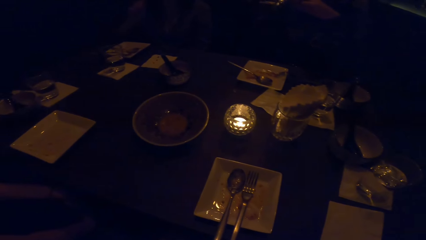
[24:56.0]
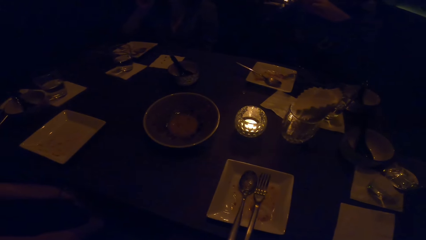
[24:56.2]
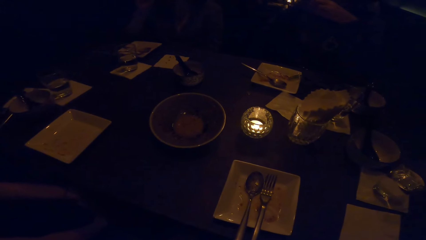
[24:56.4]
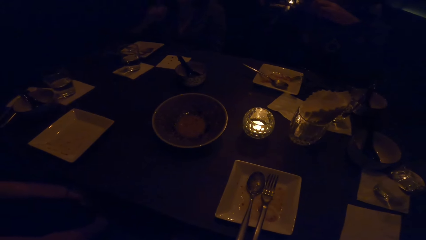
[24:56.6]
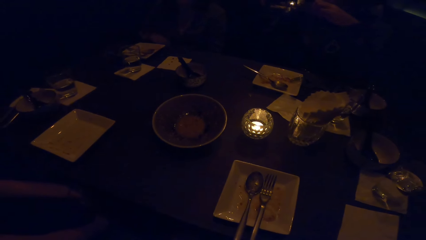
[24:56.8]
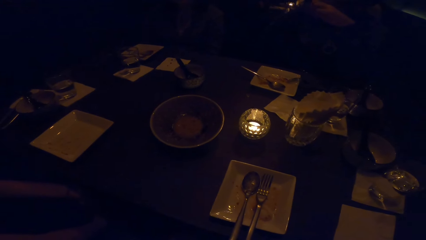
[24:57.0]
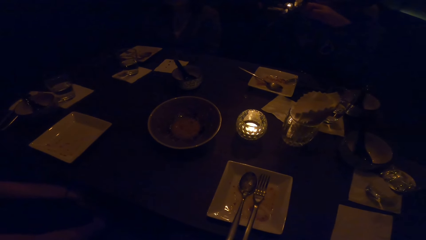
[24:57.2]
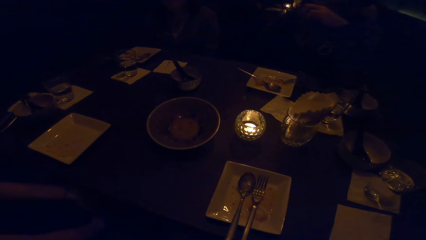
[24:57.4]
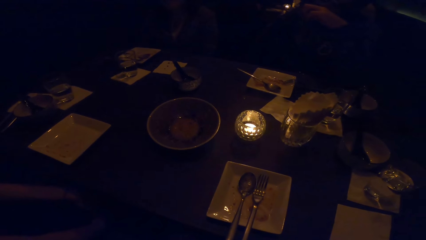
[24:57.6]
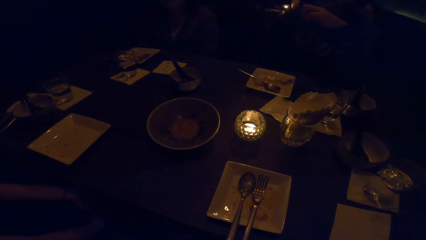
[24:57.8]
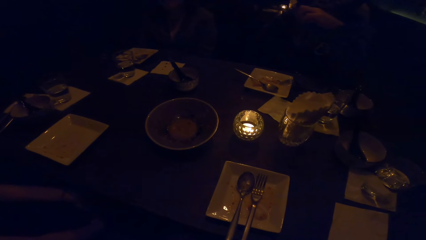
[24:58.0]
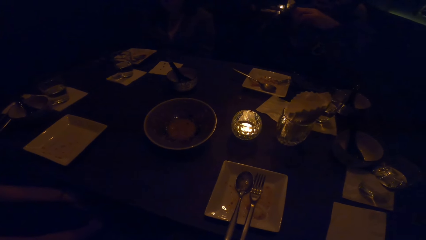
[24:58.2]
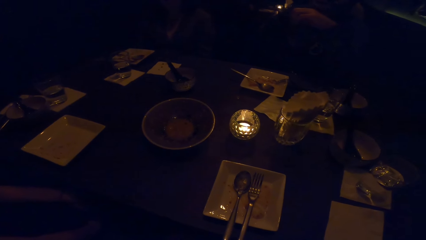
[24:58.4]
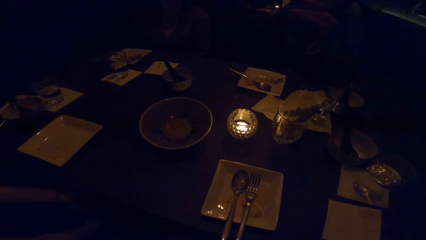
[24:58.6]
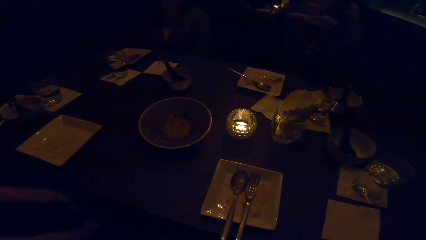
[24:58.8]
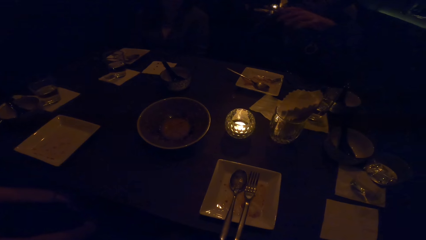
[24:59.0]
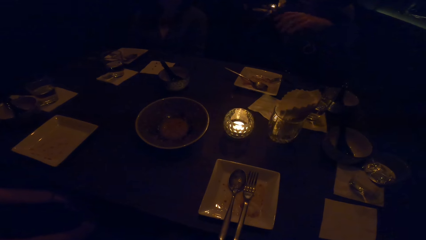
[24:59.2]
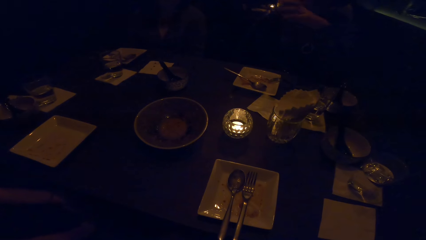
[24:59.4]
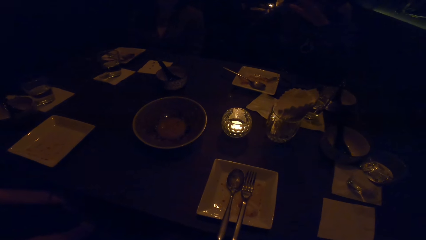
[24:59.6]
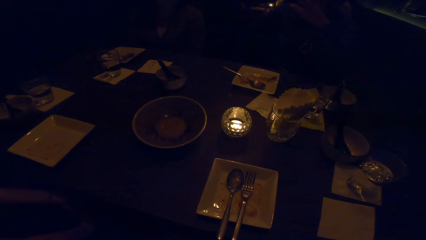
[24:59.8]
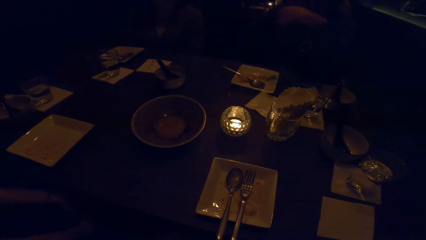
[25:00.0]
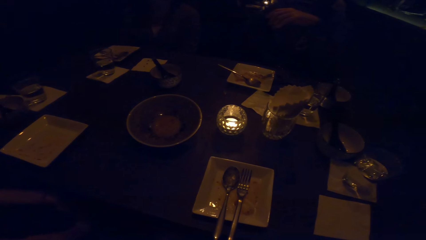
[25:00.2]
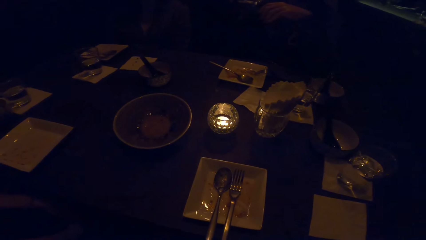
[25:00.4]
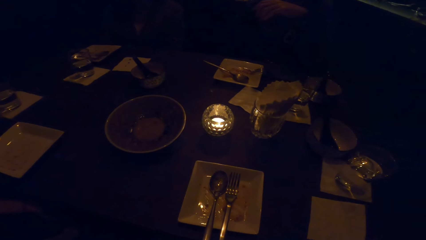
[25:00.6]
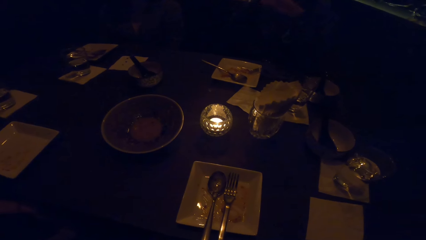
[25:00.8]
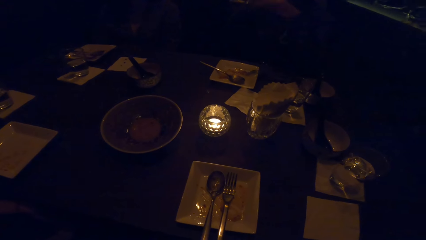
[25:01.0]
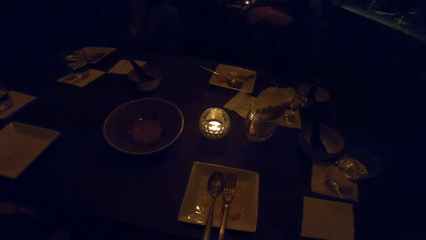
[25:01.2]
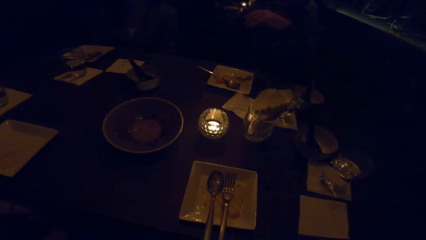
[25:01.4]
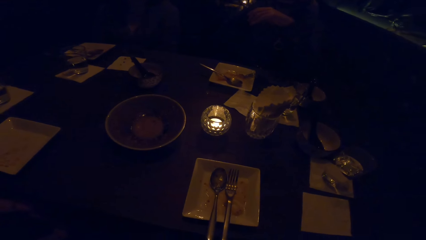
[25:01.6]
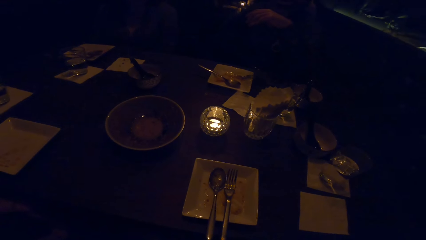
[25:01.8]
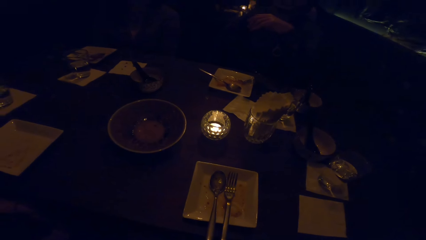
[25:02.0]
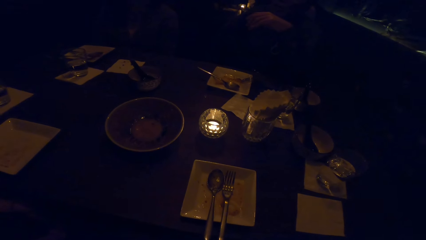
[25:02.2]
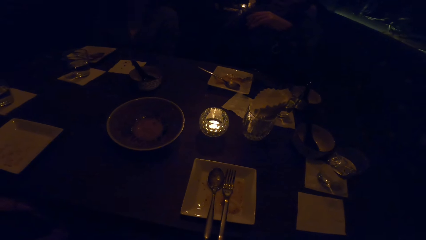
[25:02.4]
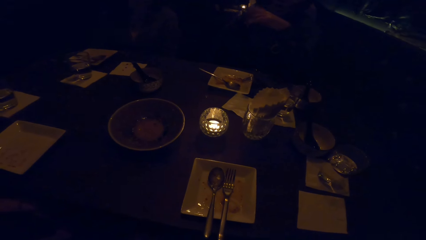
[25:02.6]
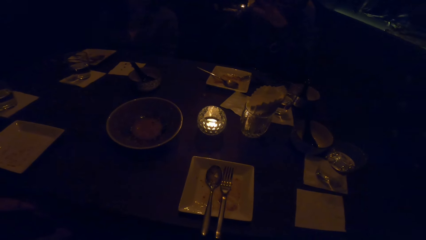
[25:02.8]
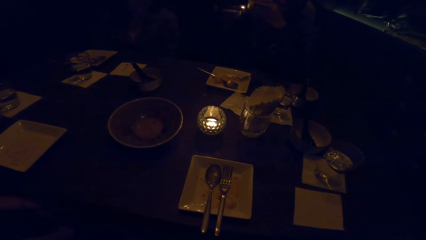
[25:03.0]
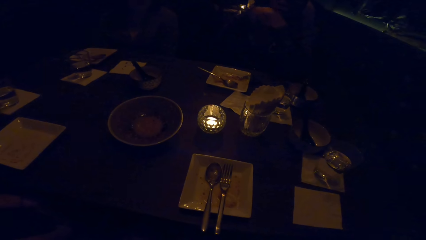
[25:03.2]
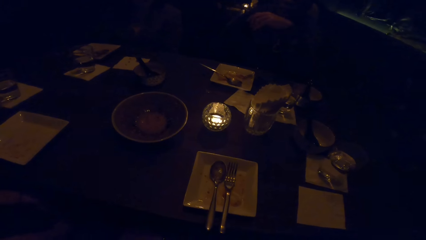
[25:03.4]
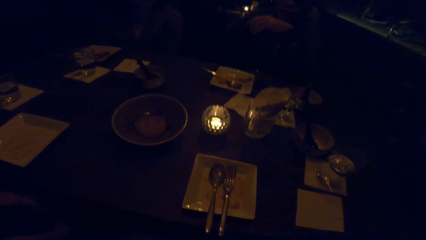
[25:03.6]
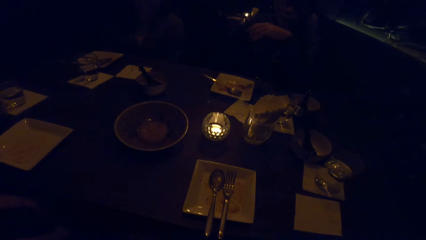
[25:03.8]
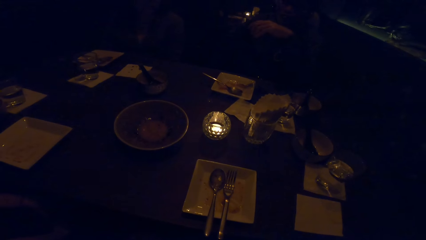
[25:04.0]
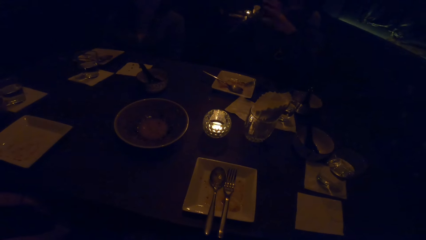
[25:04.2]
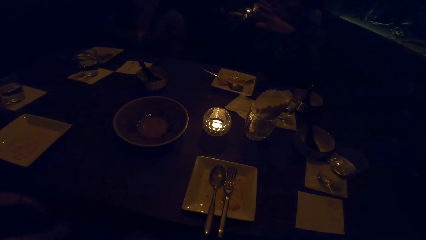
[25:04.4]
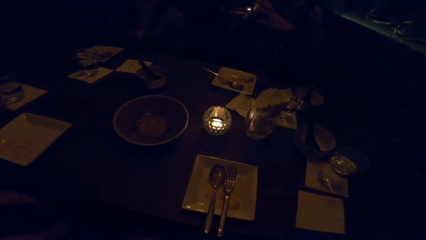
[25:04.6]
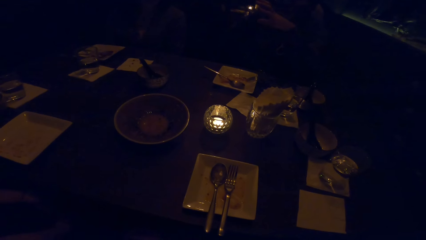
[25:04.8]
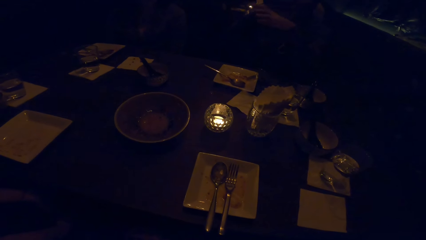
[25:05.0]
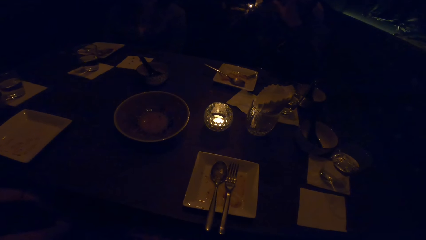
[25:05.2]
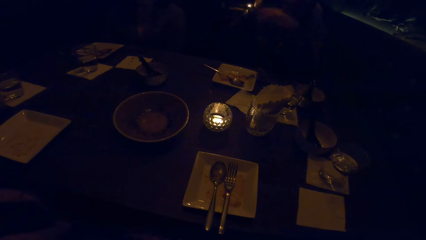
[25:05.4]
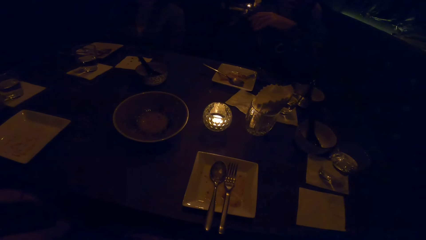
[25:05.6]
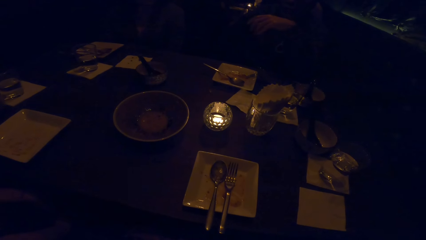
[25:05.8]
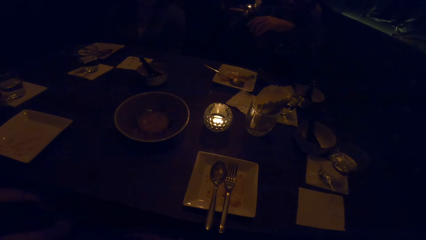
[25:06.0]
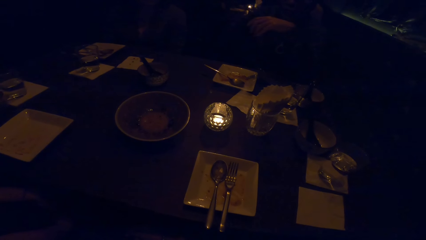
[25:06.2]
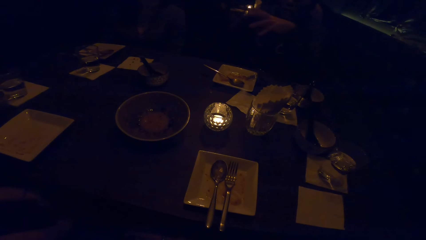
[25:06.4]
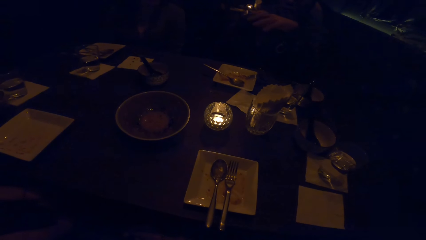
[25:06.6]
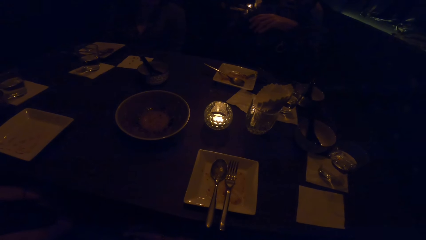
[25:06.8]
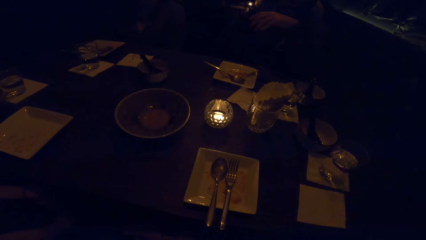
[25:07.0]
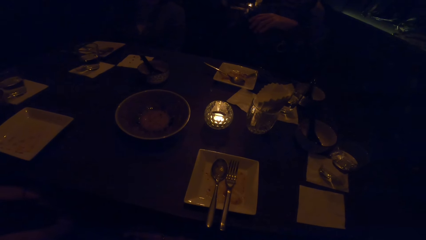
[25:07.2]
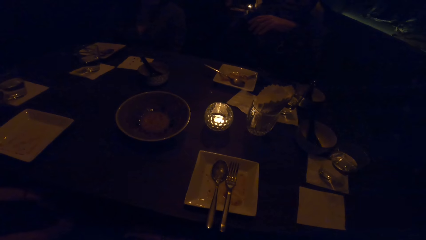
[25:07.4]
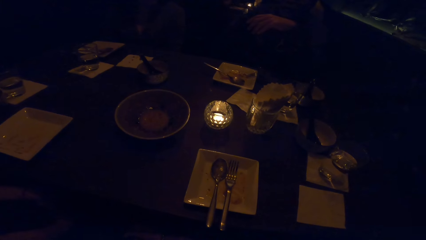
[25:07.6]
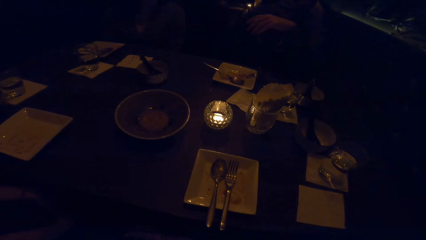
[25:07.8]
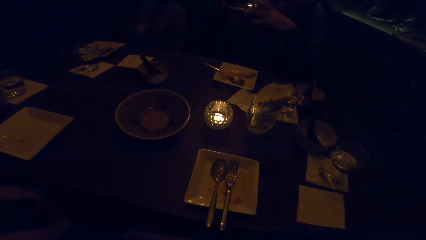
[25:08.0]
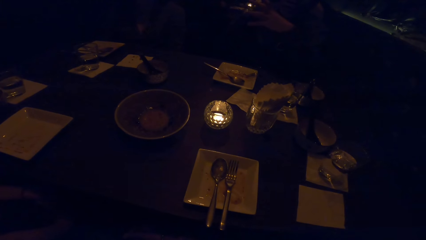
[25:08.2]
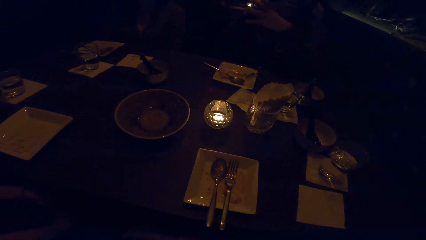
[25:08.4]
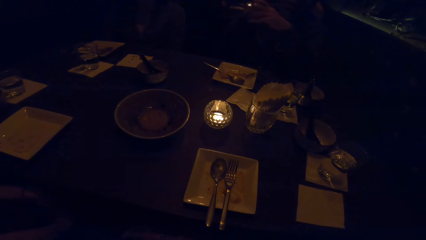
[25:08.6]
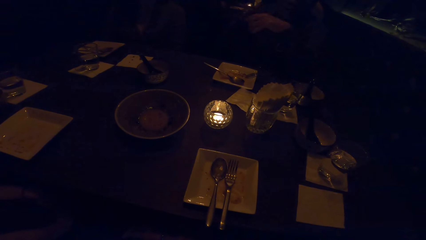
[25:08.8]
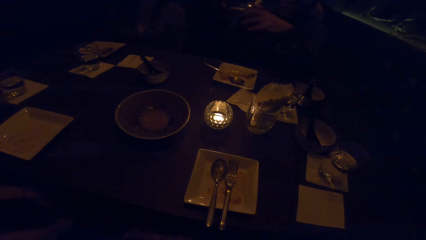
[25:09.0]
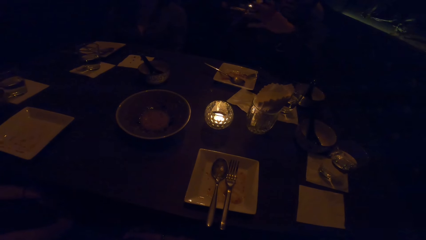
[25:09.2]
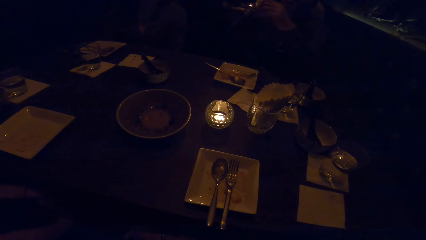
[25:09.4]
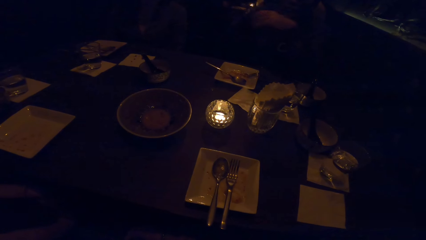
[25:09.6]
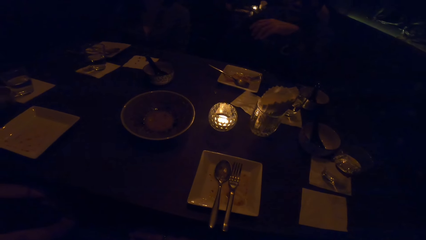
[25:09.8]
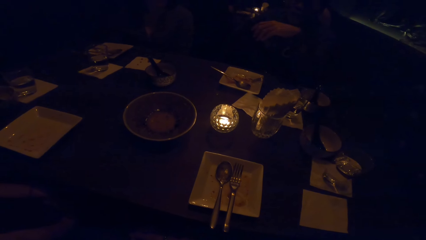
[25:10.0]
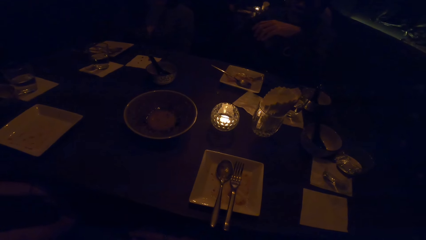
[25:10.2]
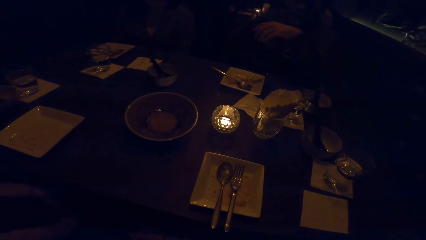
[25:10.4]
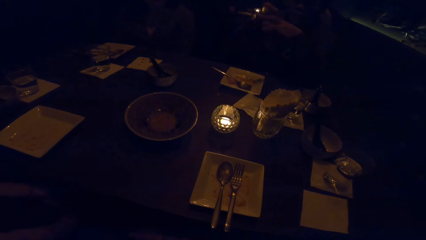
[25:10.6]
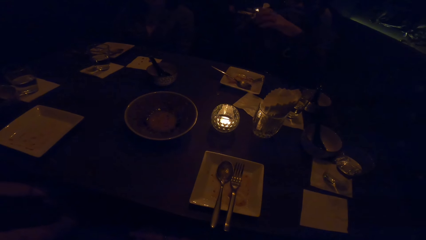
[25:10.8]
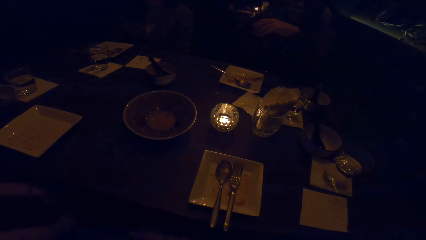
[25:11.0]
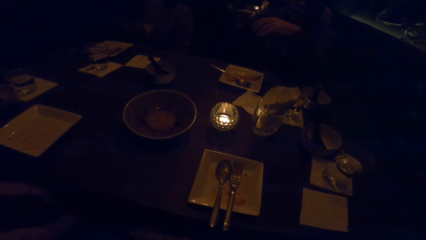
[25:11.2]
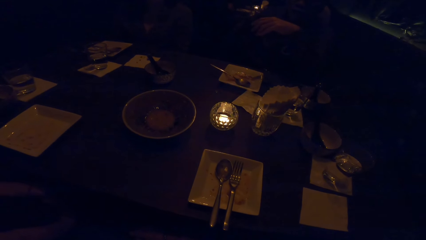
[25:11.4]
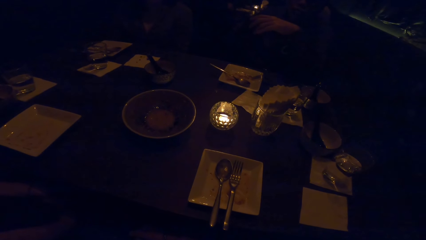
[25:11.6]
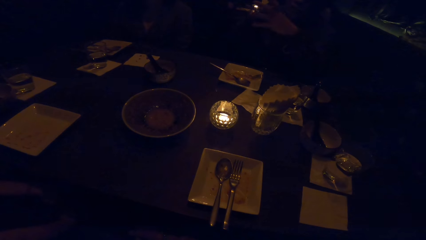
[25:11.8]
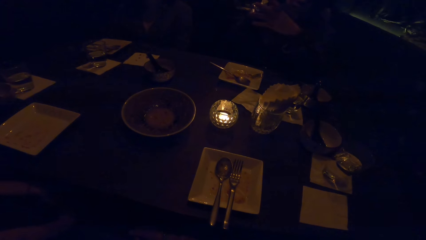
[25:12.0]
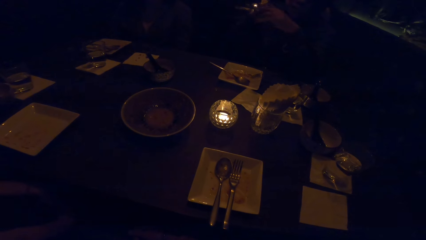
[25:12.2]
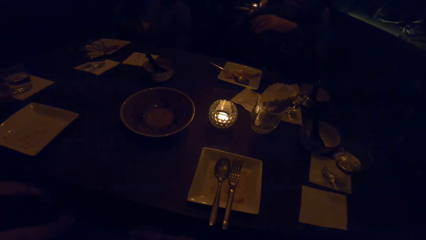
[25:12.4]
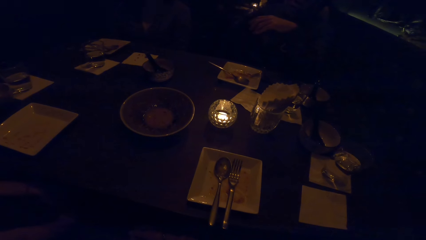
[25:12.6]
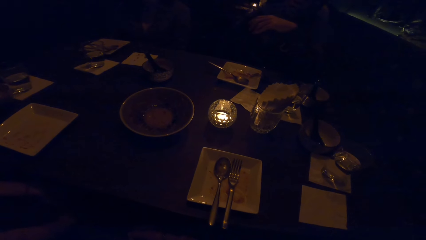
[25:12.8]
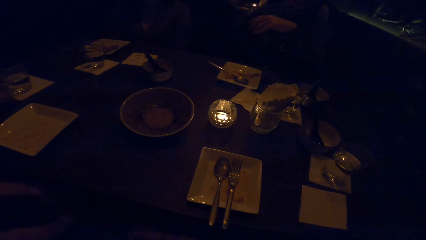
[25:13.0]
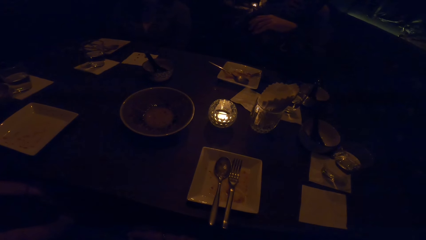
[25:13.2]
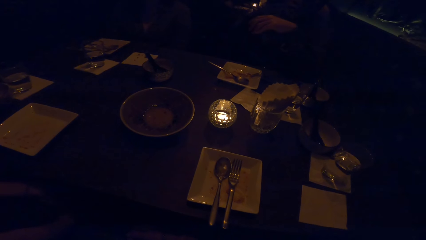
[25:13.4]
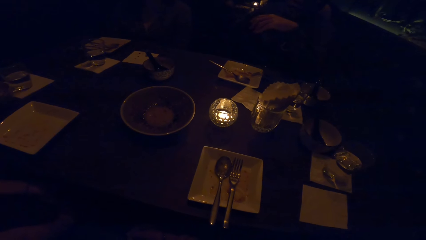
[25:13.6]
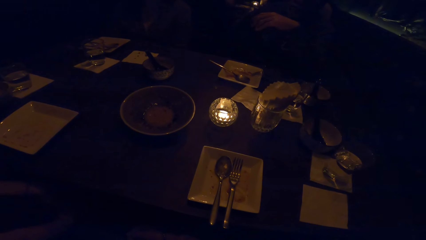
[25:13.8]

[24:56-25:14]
The camera wearer looks at the table. A person gestures with the left hand.
